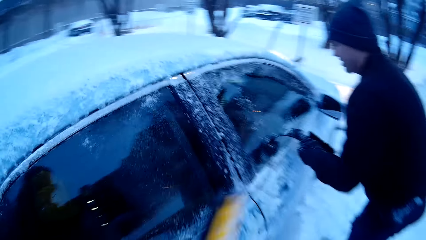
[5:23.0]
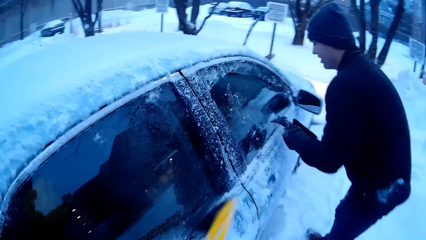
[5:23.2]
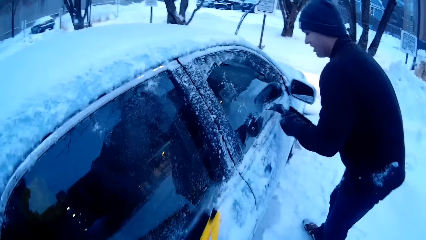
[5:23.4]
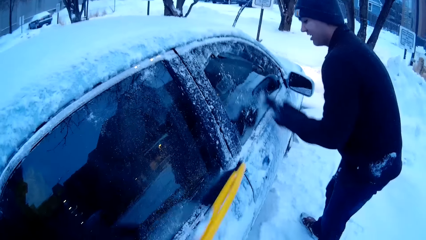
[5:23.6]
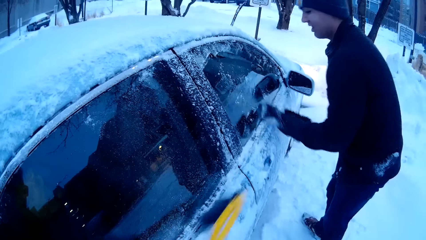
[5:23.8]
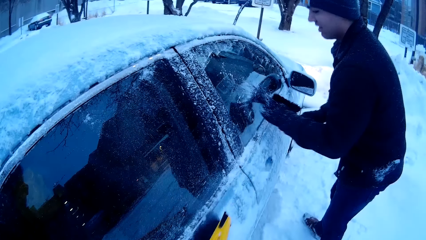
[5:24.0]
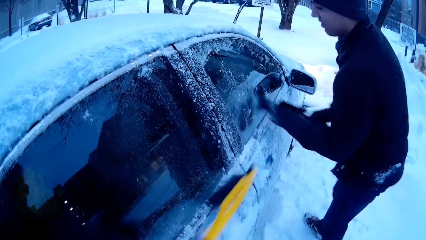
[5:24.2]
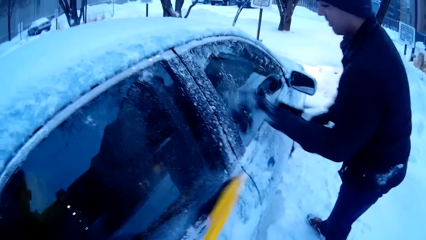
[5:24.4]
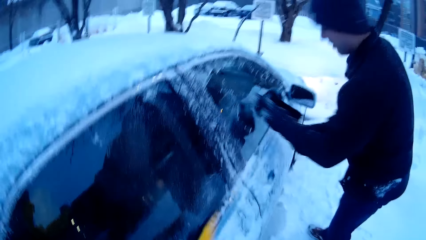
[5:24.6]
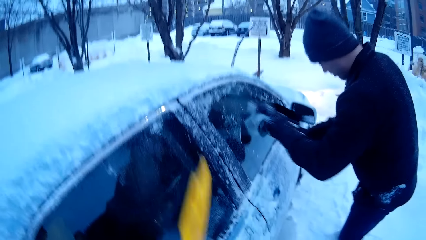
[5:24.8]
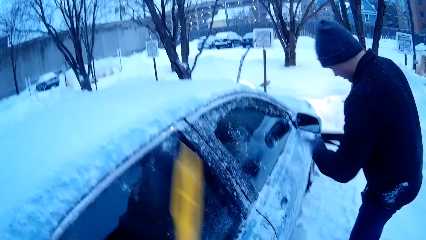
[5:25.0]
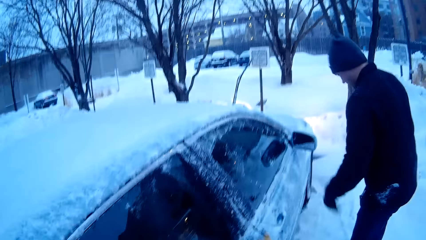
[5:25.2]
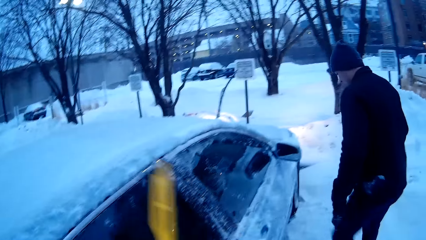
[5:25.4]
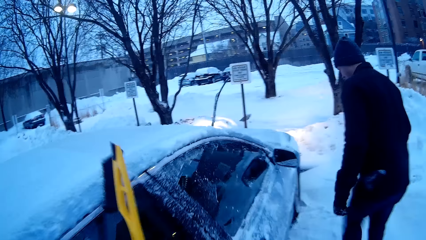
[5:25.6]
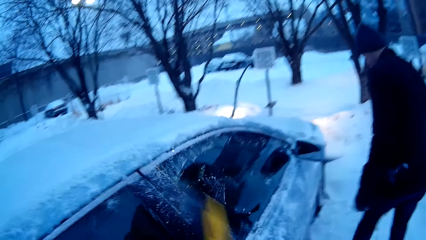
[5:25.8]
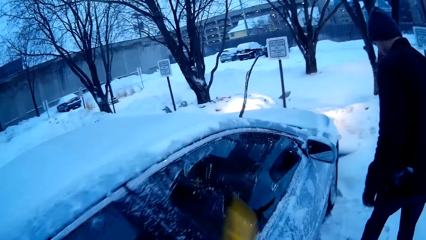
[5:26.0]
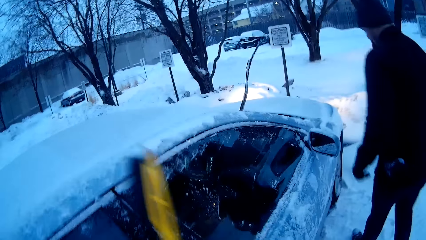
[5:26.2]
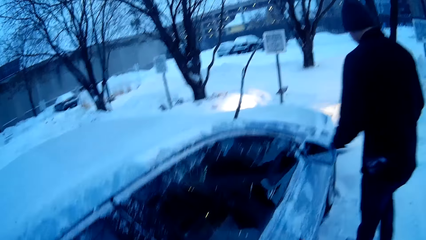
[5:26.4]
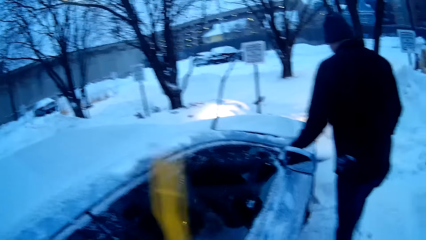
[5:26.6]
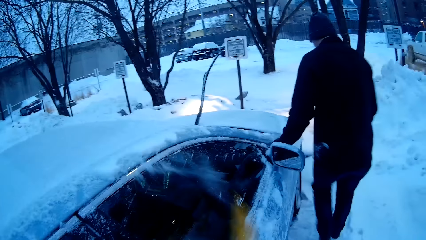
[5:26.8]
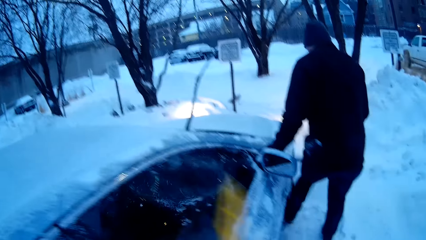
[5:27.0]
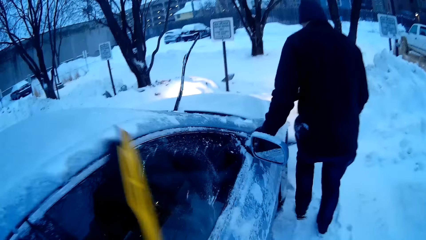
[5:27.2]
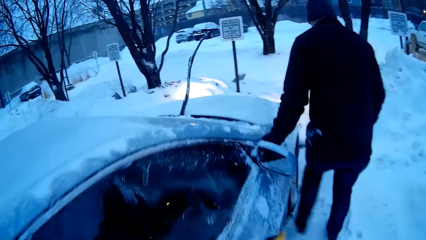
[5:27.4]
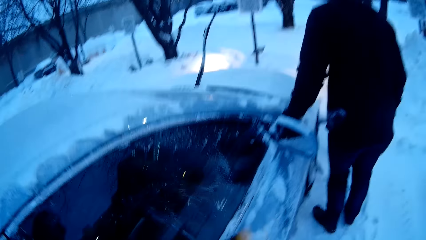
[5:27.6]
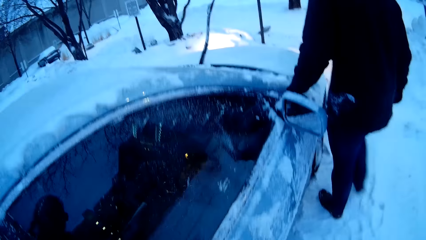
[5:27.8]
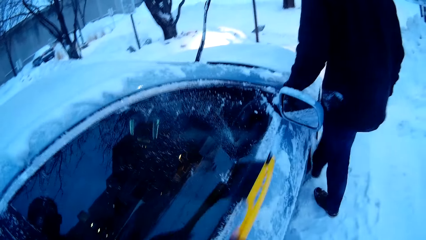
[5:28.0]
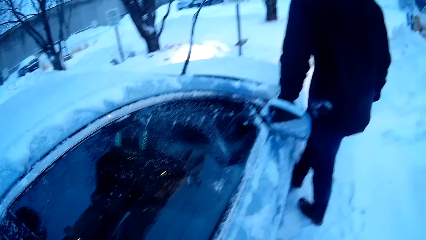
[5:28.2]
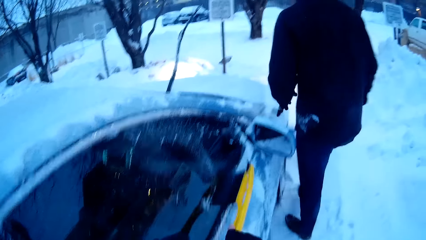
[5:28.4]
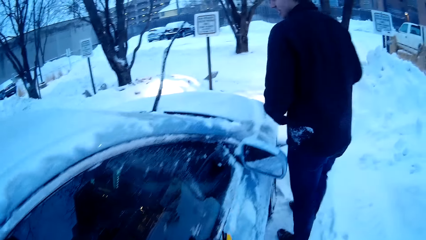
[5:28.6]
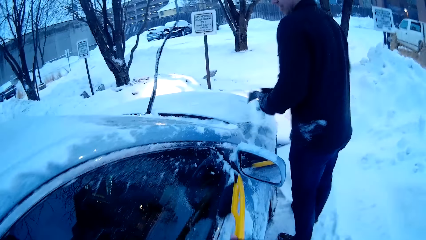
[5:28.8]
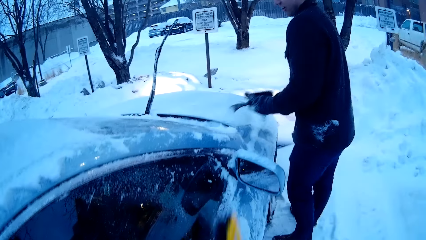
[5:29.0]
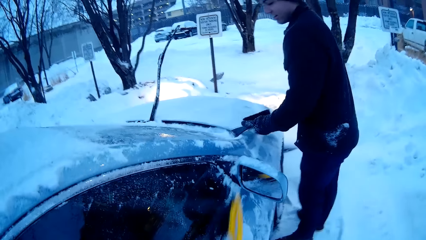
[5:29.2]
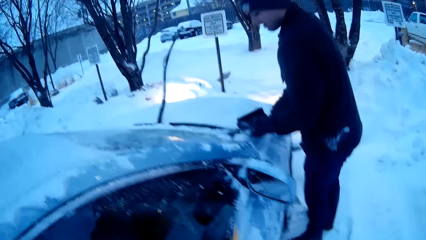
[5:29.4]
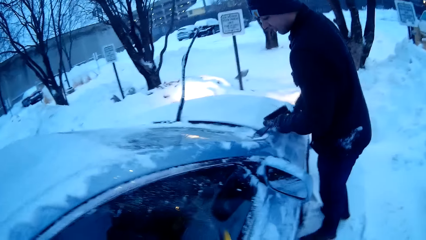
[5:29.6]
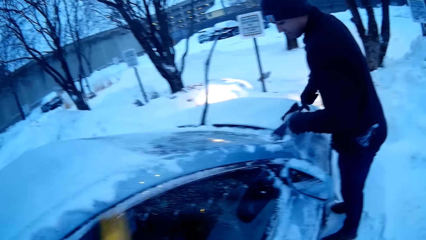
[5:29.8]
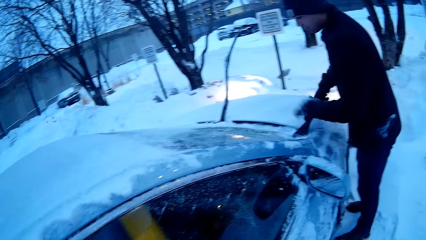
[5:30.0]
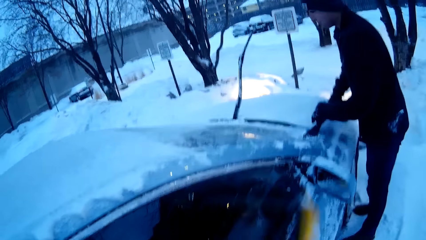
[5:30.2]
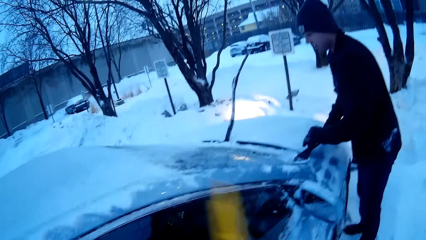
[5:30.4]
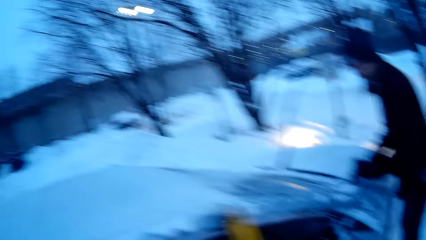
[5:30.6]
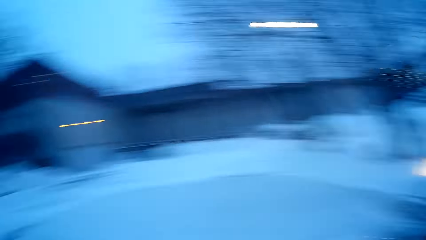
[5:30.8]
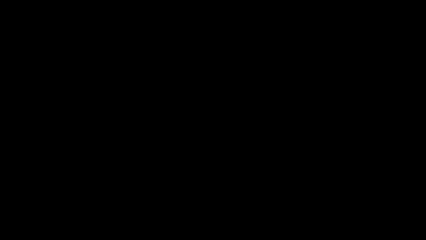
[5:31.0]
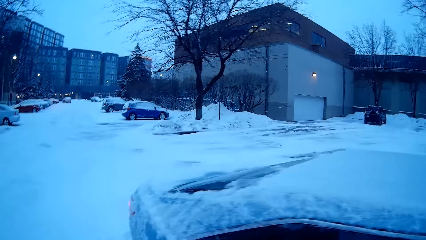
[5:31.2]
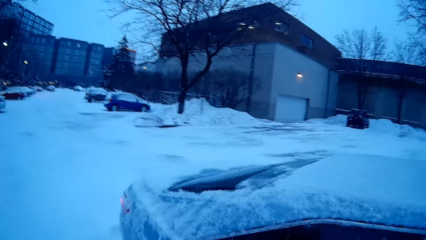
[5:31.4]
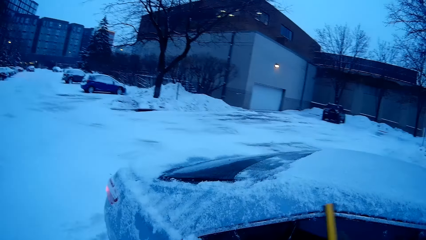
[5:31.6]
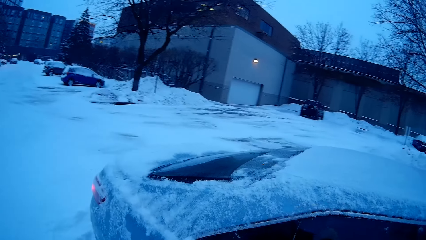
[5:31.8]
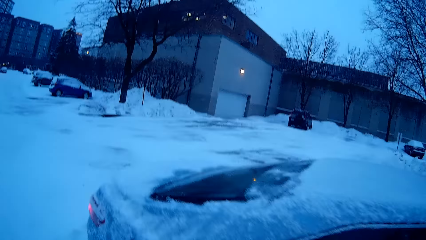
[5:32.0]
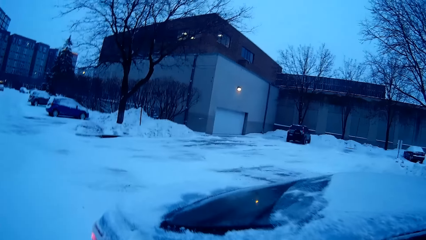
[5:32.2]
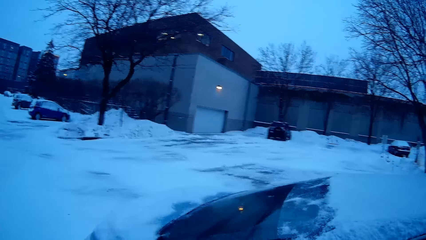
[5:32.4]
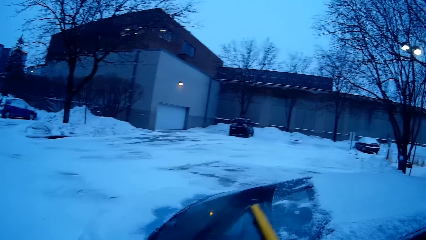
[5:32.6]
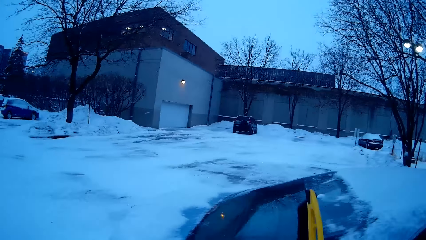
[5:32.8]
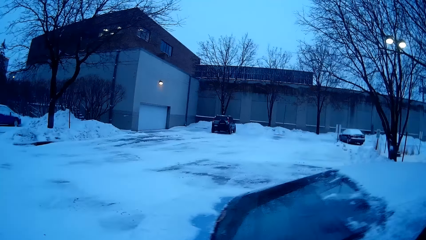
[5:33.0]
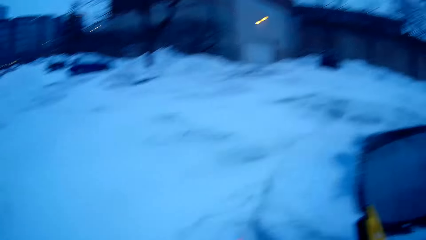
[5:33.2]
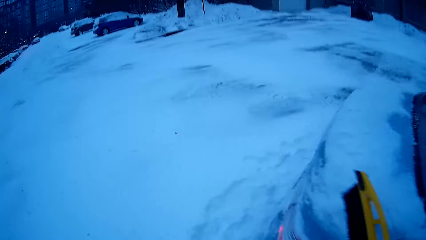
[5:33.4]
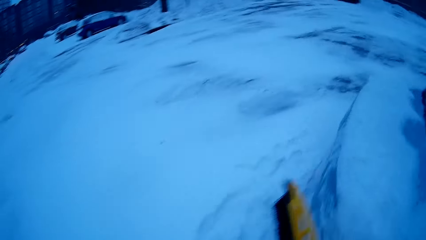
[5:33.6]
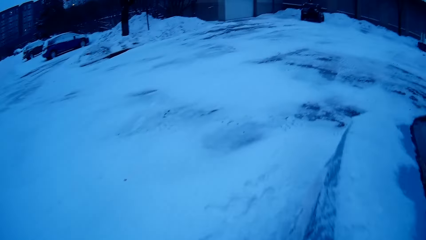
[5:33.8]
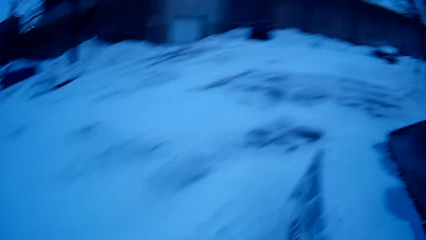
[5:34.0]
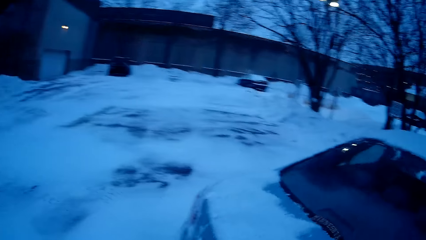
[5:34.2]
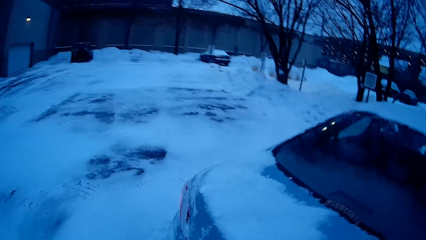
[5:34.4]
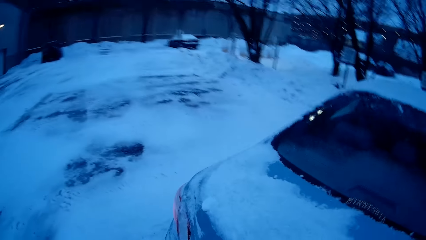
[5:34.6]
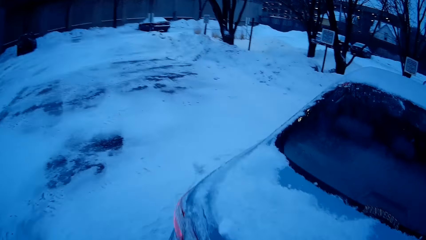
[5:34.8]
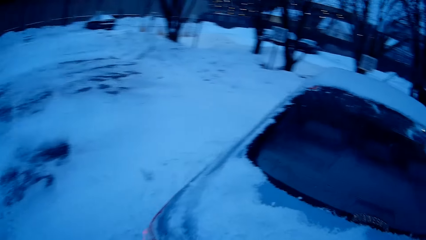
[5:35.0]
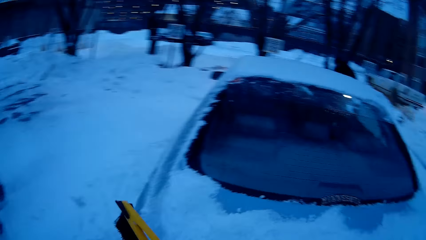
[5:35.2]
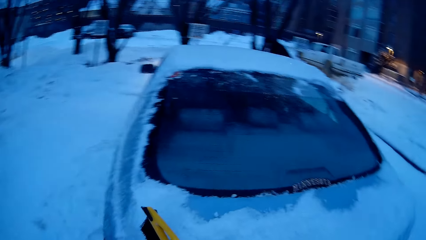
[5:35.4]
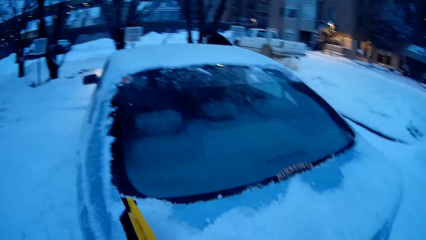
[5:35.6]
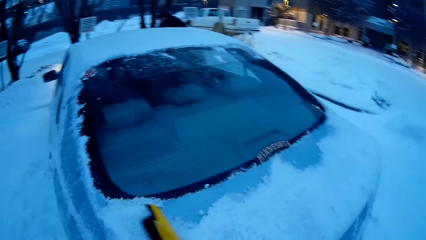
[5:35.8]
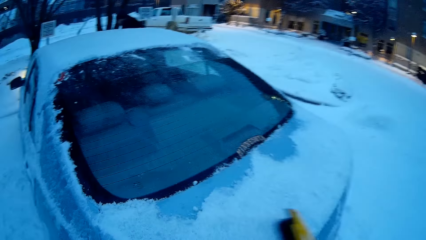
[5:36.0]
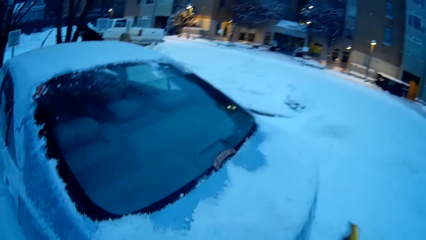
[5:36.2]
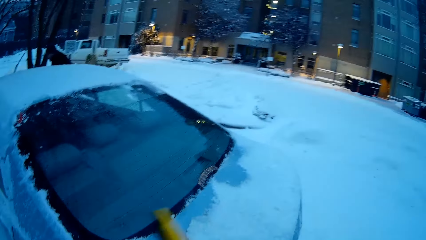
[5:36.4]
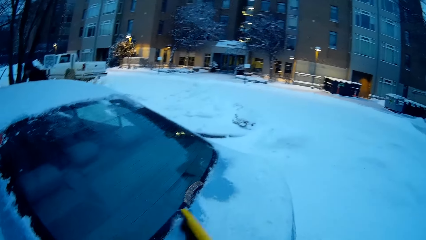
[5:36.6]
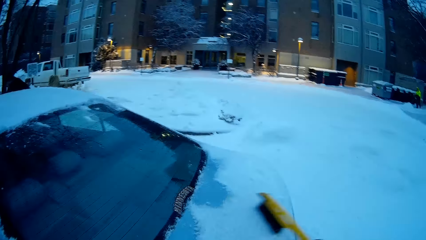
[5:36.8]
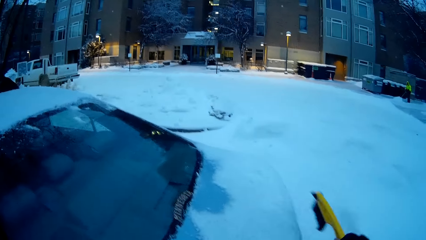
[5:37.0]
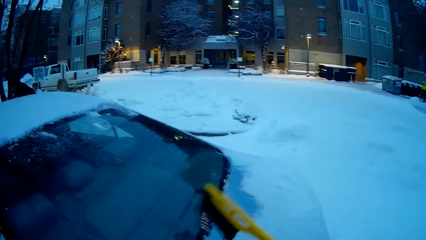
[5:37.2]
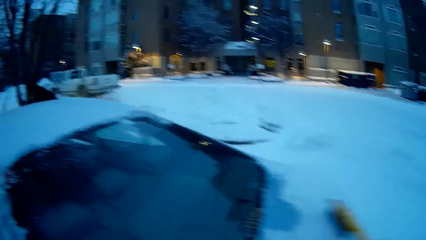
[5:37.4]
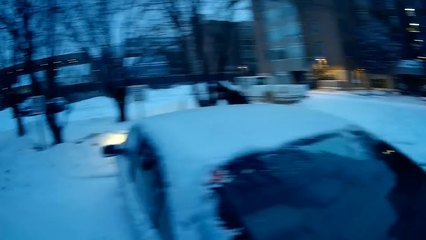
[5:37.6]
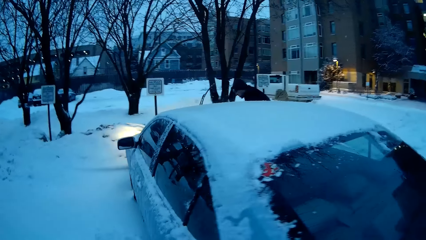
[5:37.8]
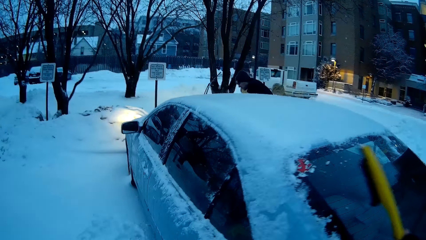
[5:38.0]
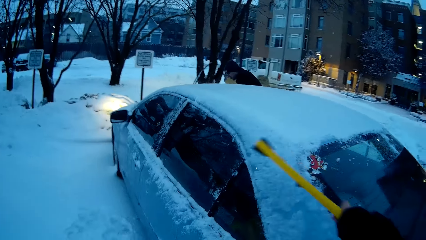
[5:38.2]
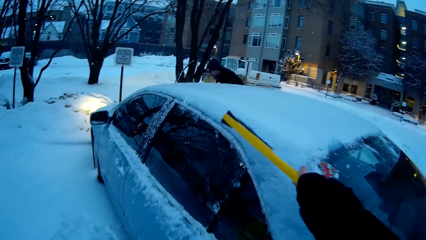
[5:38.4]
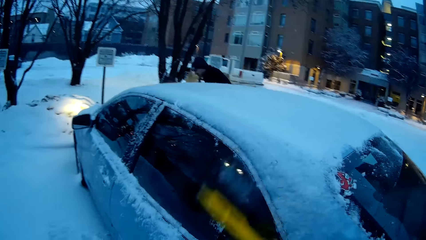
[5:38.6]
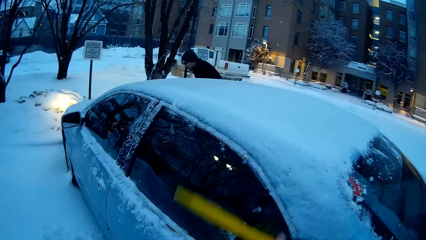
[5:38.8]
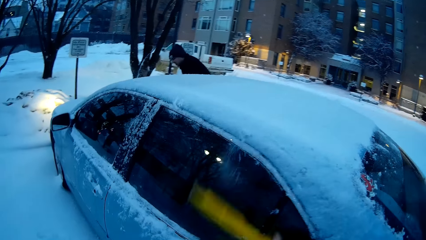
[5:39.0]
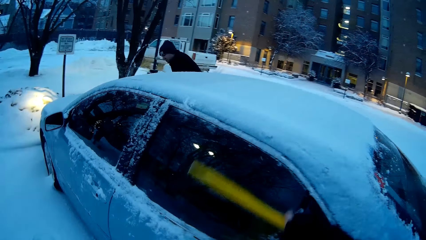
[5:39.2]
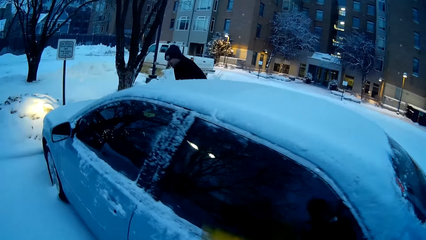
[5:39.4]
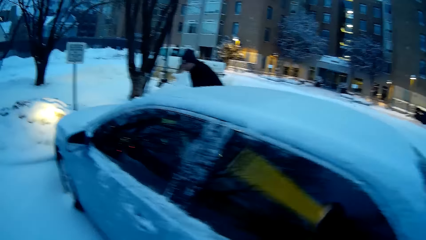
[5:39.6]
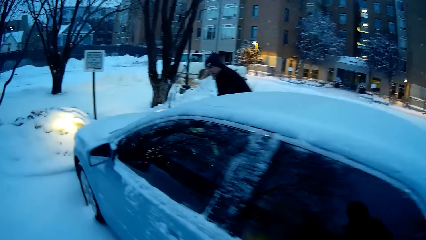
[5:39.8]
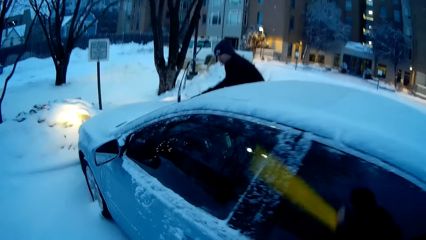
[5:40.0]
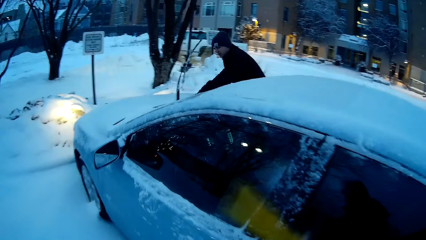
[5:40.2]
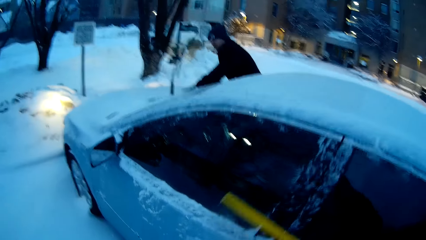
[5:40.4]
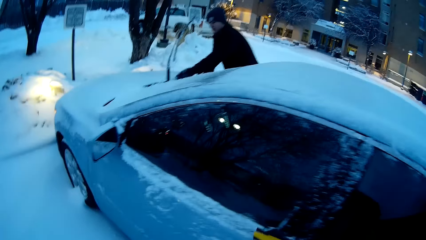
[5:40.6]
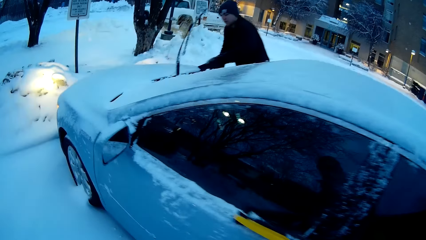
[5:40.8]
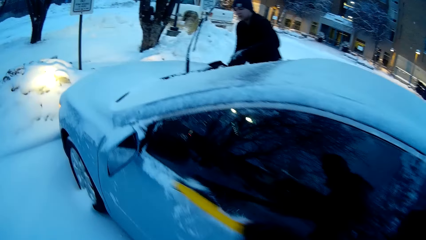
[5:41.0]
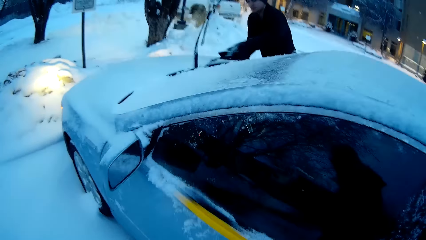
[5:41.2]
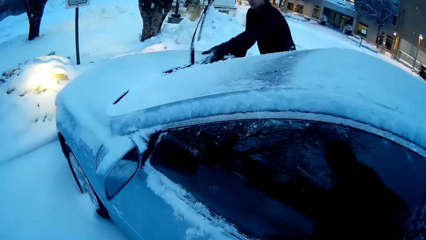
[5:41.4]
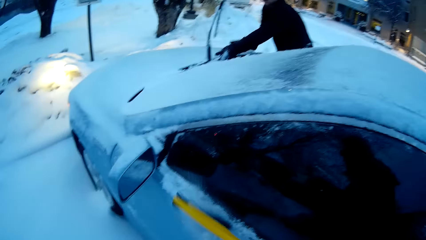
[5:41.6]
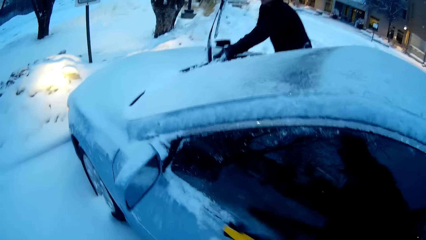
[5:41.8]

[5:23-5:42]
The man checks the car tire with his legs and kicks the car tire. The man removes the snow from the car with the snow removal tool. The camera wearer moves to the back of the car. They clean snow from the car and walk around the car. They remove the snow on the car with the snow brush.
